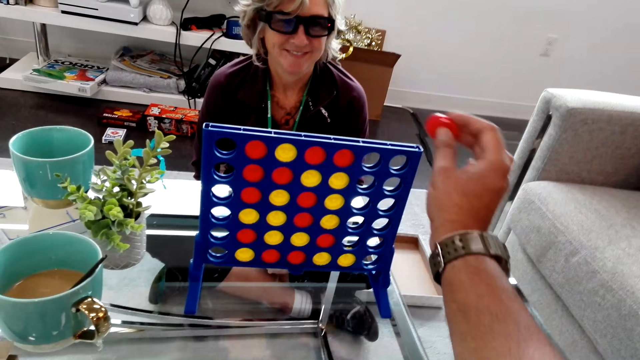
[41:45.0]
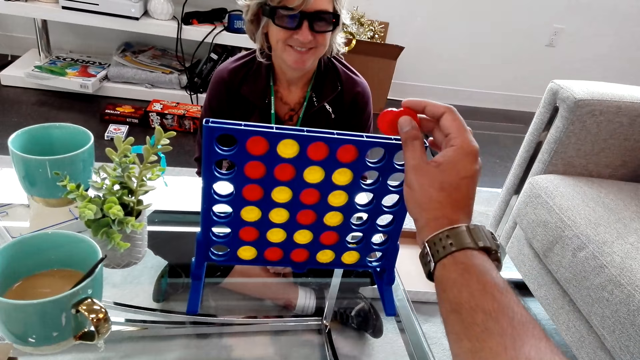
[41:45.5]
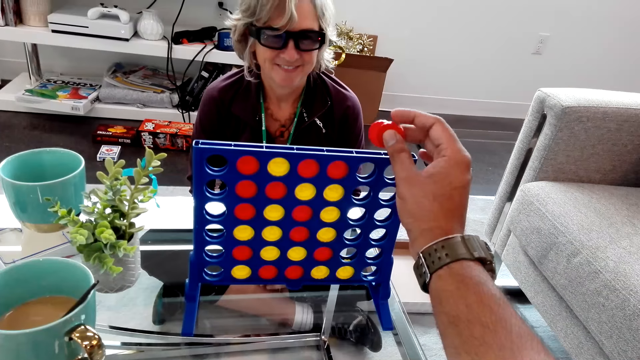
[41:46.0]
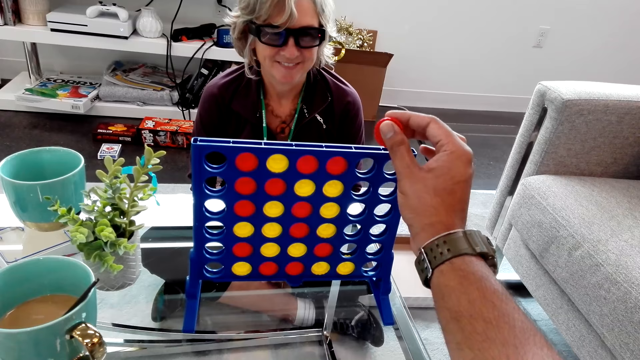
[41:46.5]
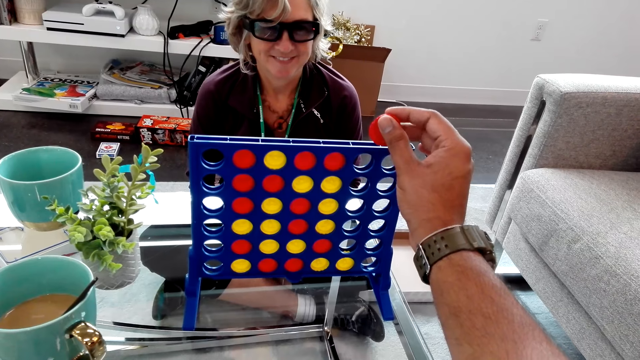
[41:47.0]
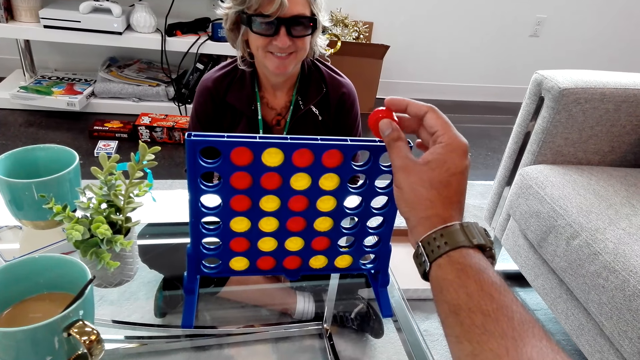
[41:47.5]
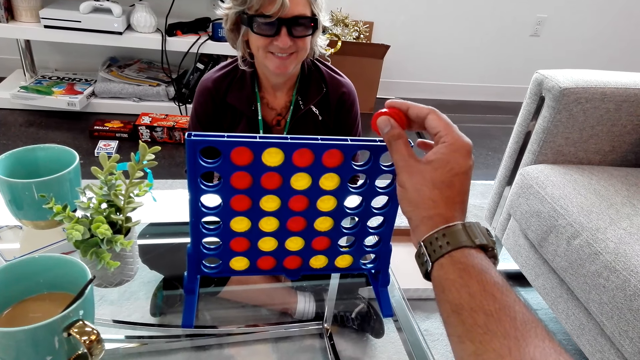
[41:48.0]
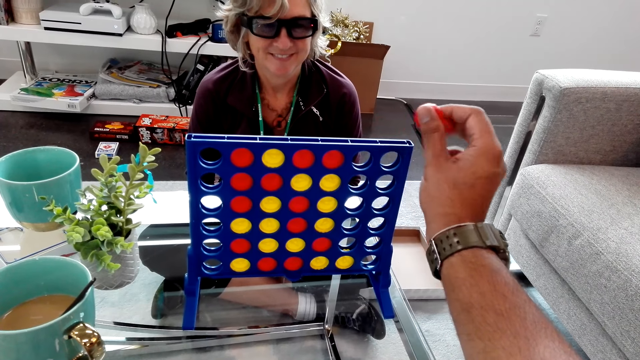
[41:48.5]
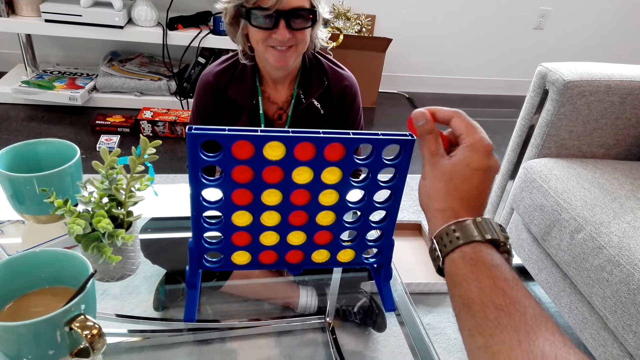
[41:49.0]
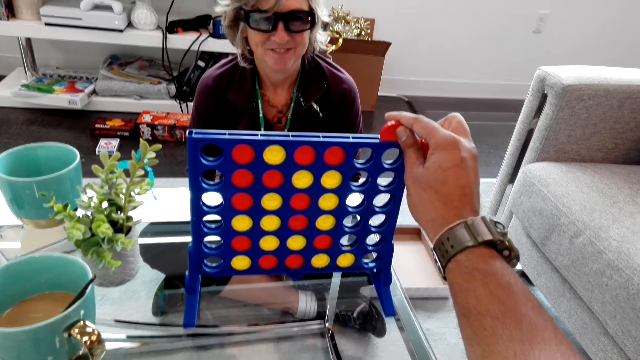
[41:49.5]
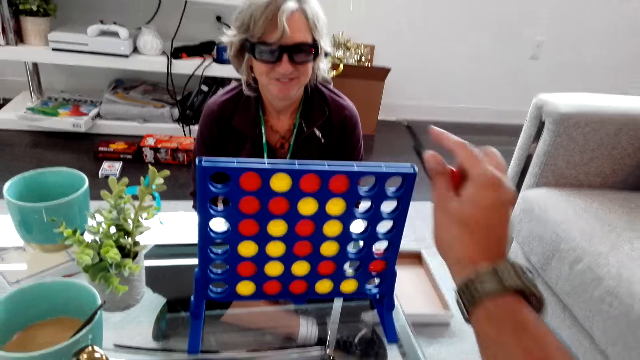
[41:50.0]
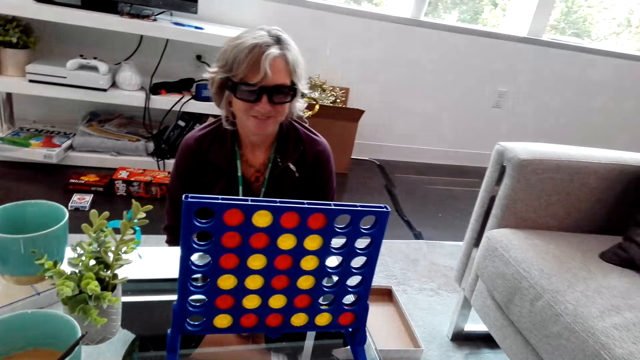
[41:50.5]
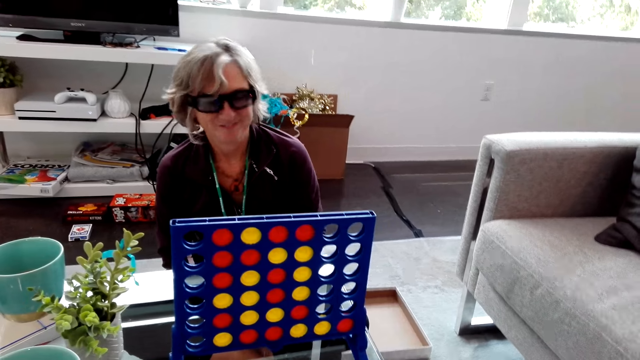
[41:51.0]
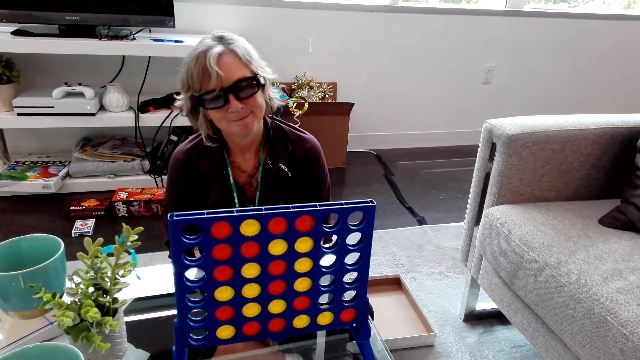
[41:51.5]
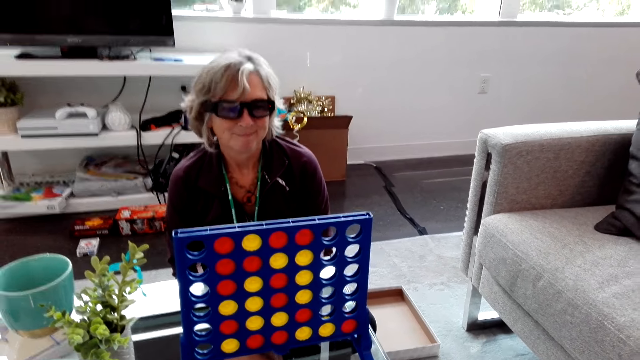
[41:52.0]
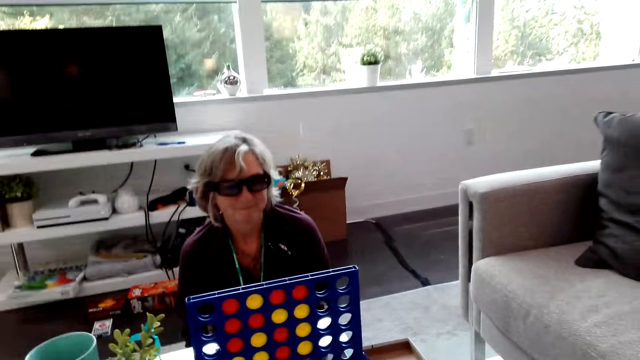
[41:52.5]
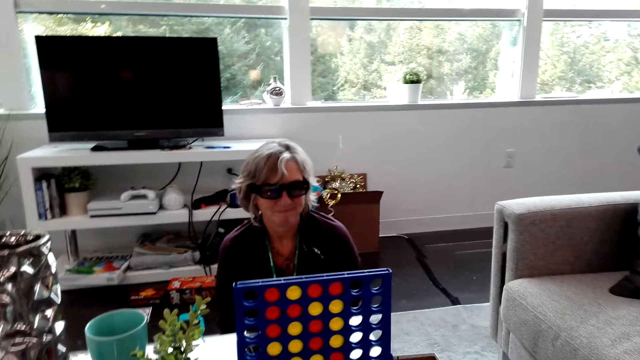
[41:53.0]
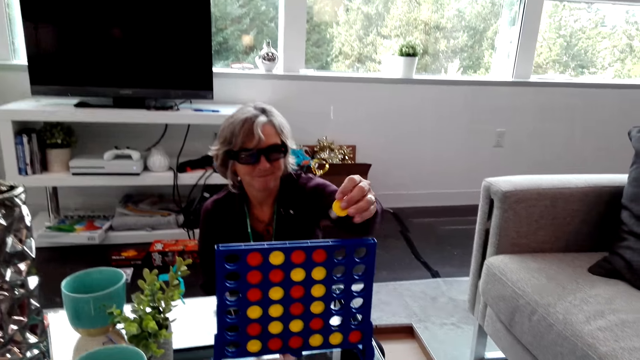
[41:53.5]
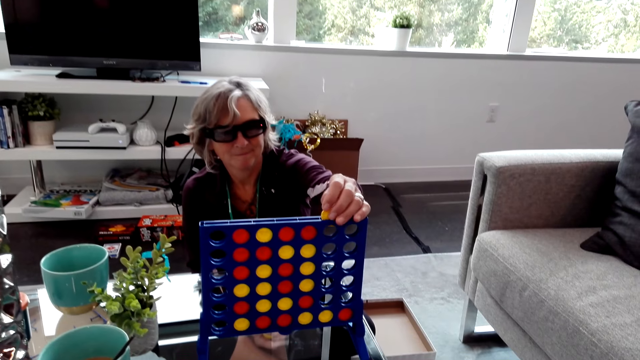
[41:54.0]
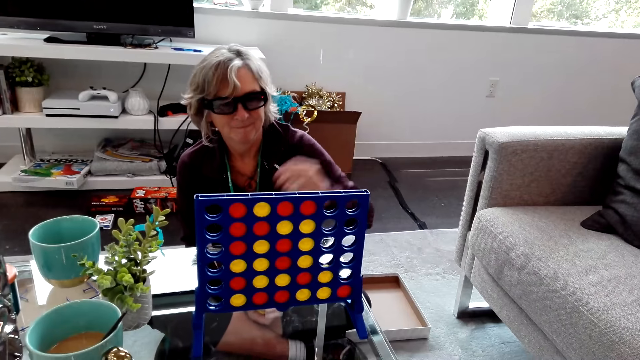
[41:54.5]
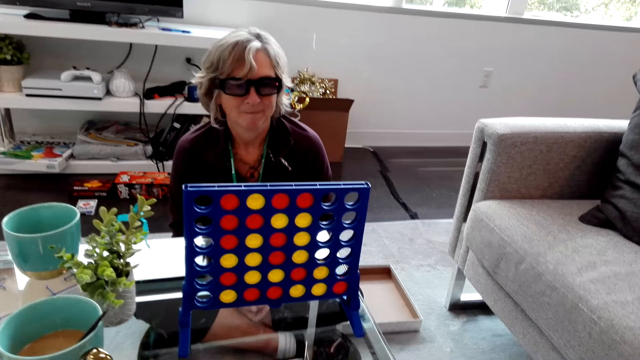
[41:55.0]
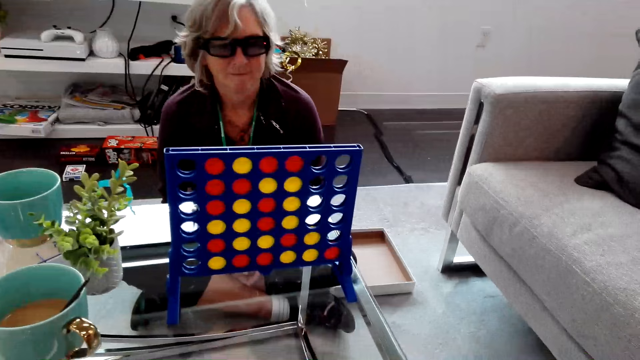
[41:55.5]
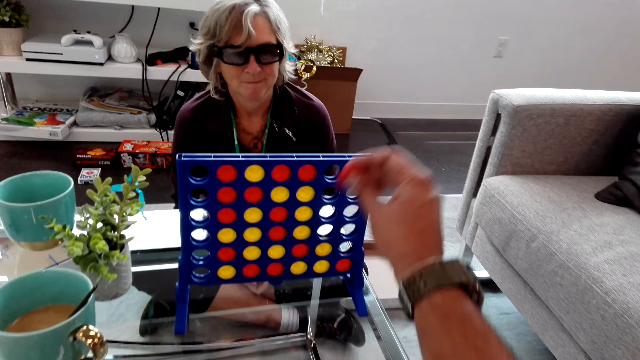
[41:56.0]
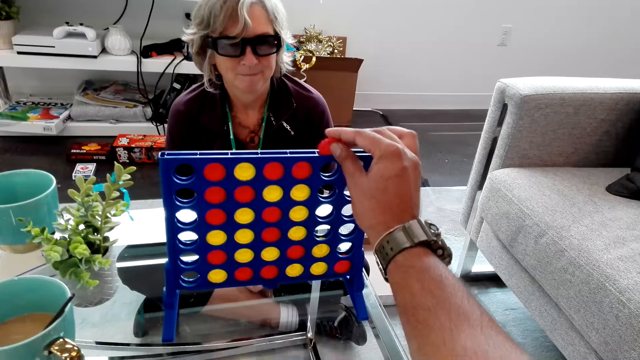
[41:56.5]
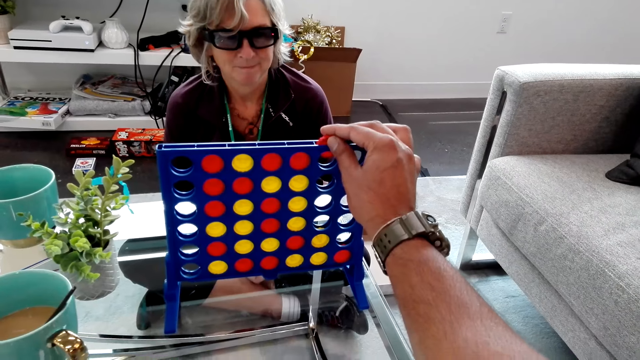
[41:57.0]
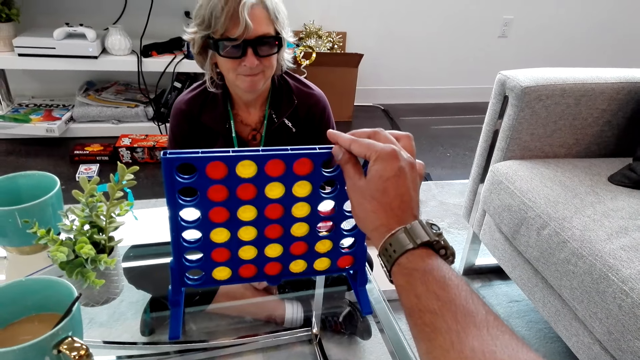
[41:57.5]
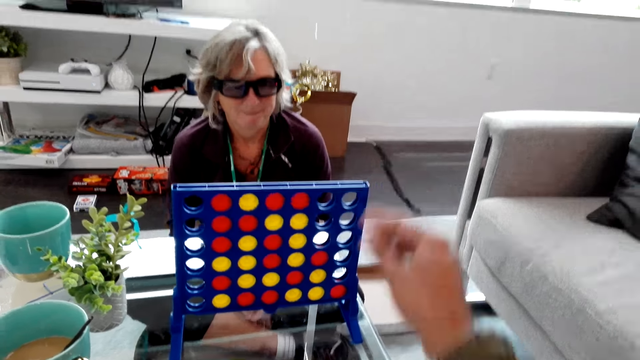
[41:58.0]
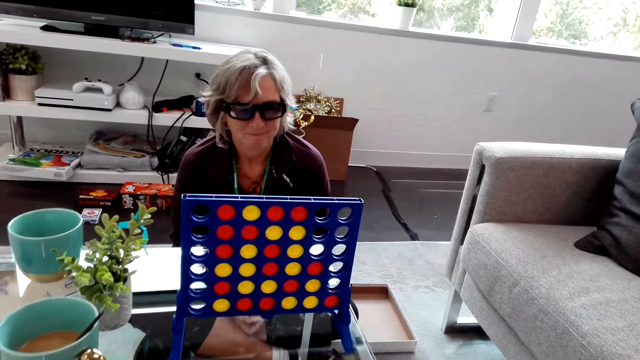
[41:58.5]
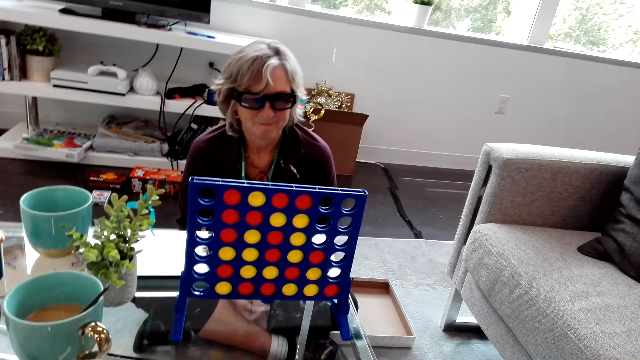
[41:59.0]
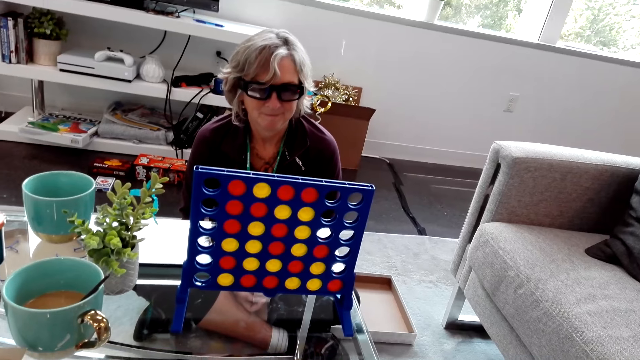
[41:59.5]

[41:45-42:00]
The camera wearer stretches his hand over the rack. He holds two red game pieces in hand. He rubs the pieces against each other. He plays the Connect Four game. He drops one red game piece inside the rack. He lowers his hand. A lady reaches her hand over the rack. The lady drops a yellow game piece inside the rack. The lady plays the Connect Four game. The lady removes her hand from the rack. The camera wearer reaches his hand over the rack. He drops a red game piece inside the rack. He plays the Connect Four game. He removes his hand from the rack.

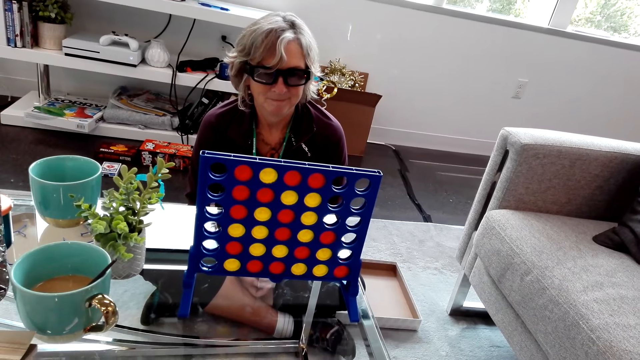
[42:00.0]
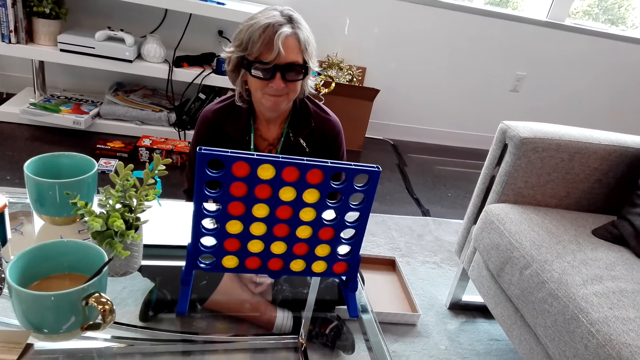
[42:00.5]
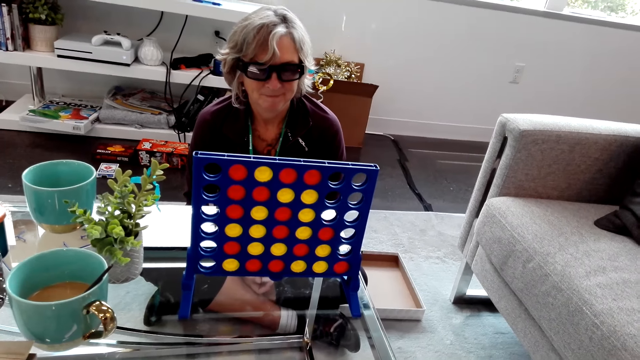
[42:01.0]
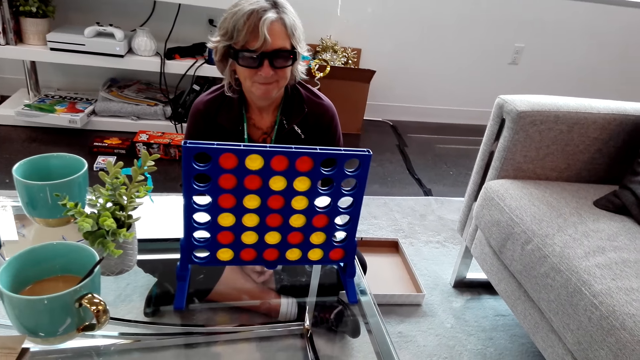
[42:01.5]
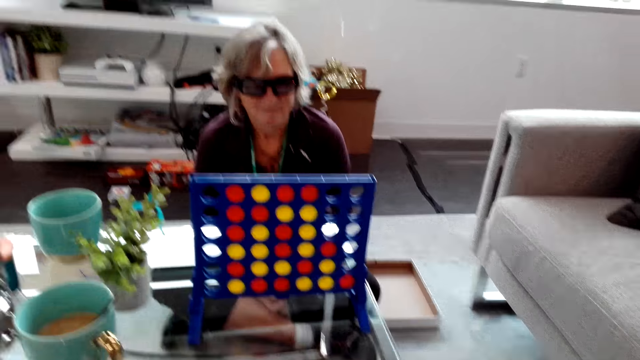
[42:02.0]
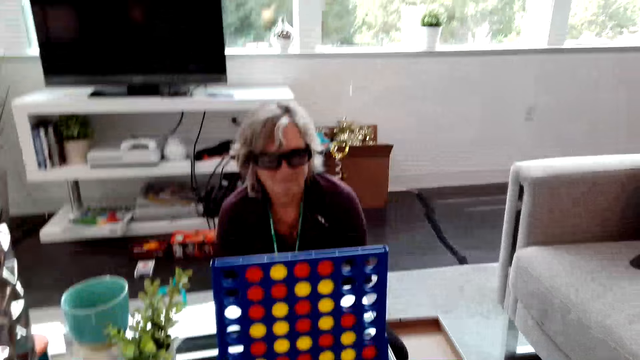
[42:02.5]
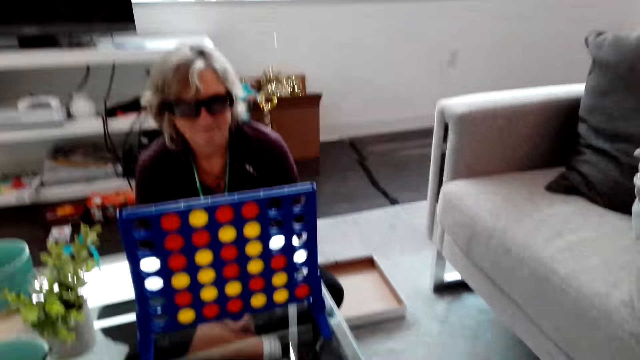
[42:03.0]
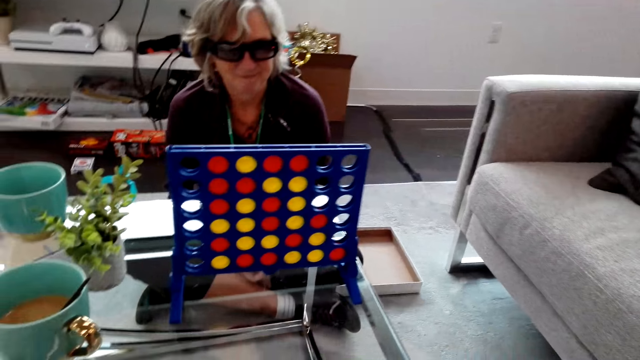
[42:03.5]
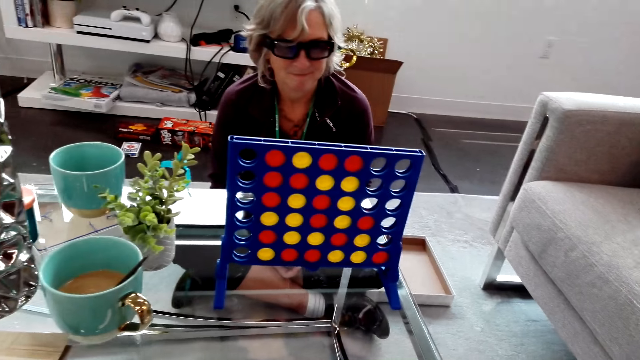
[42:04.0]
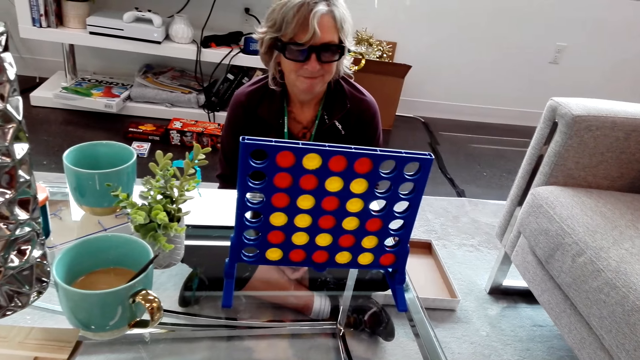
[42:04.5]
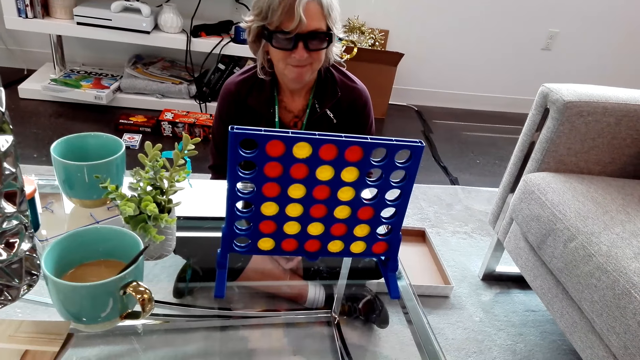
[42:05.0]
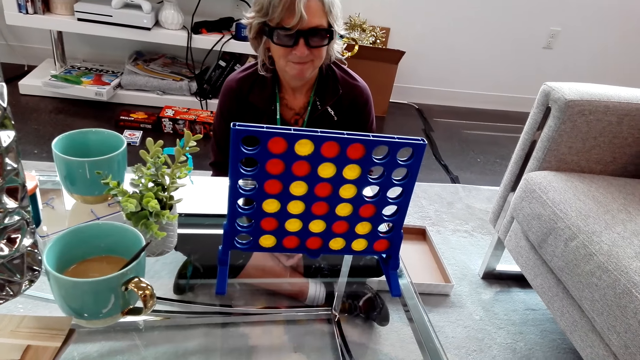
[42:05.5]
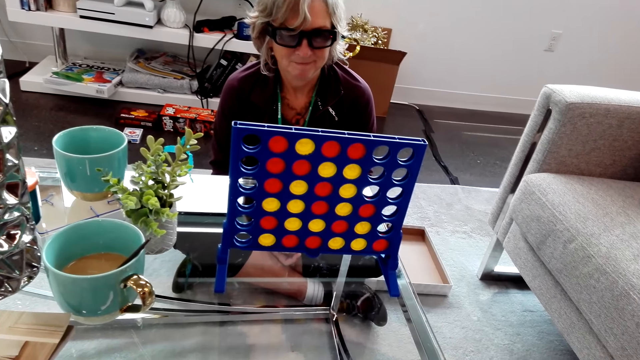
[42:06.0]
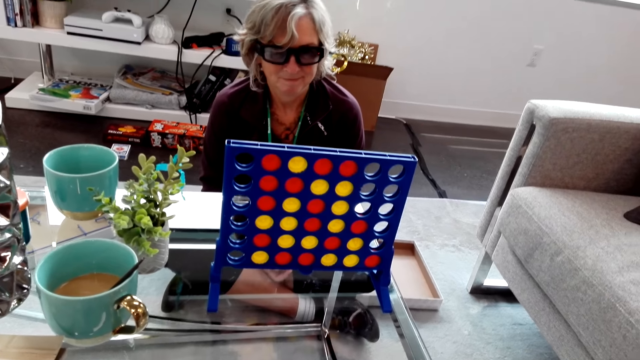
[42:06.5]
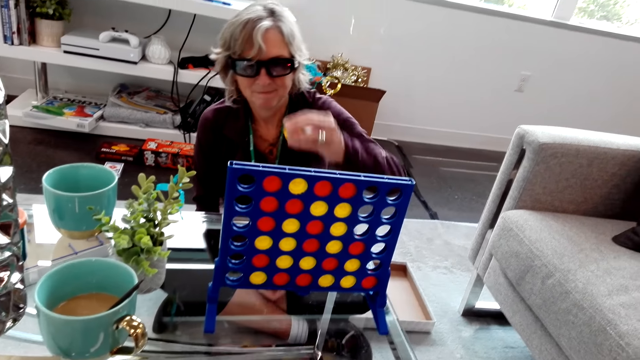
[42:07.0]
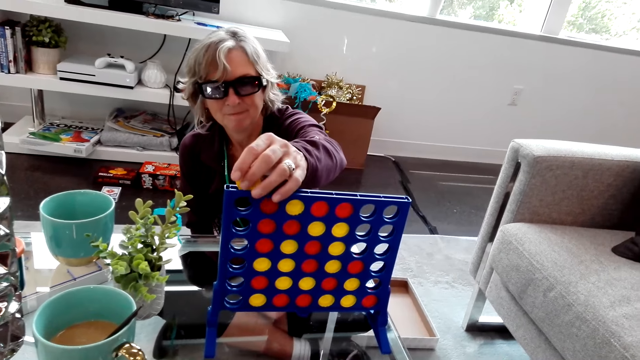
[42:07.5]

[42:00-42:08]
The camera wearer looks around. They shuffle the game pieces. A lady reaches her hand over the rack.
